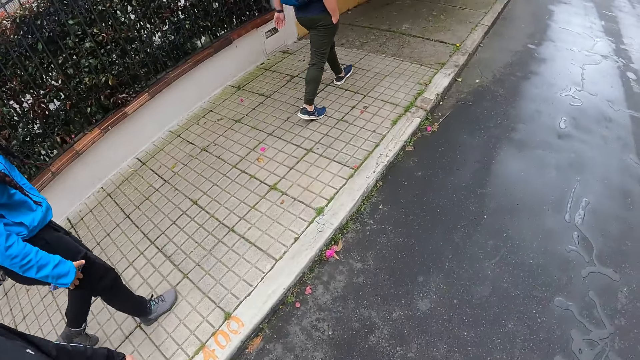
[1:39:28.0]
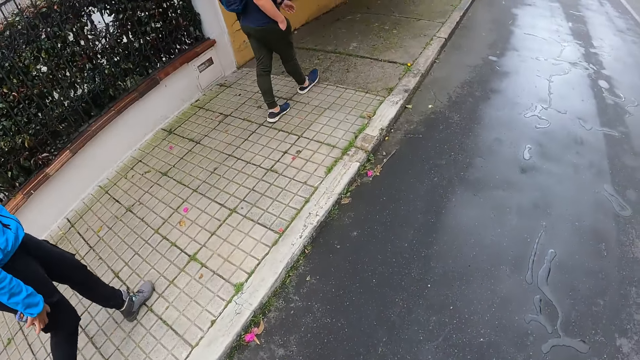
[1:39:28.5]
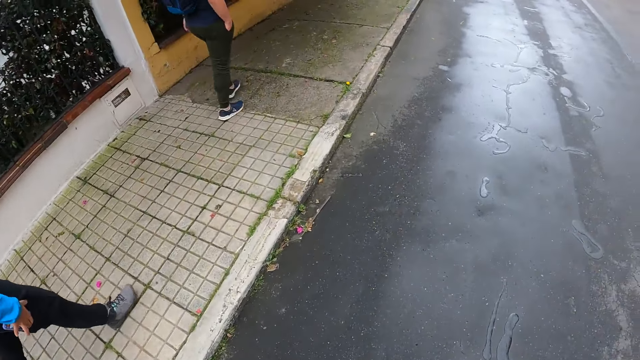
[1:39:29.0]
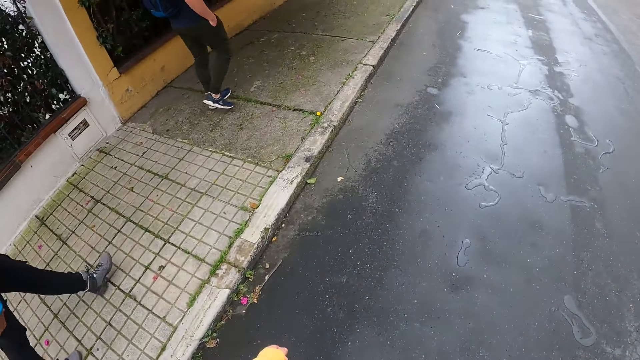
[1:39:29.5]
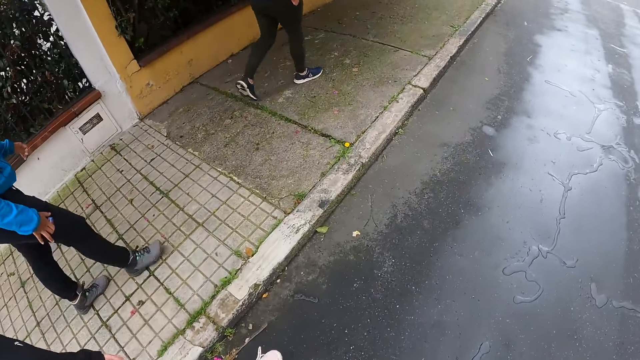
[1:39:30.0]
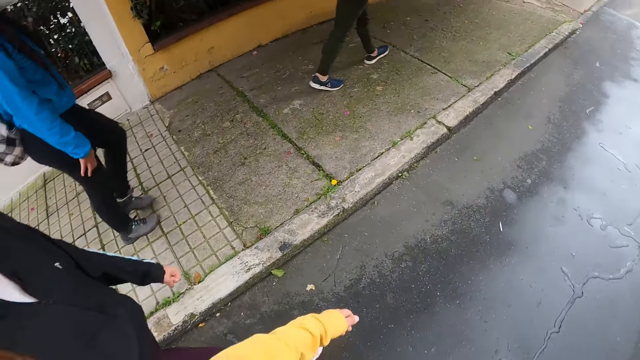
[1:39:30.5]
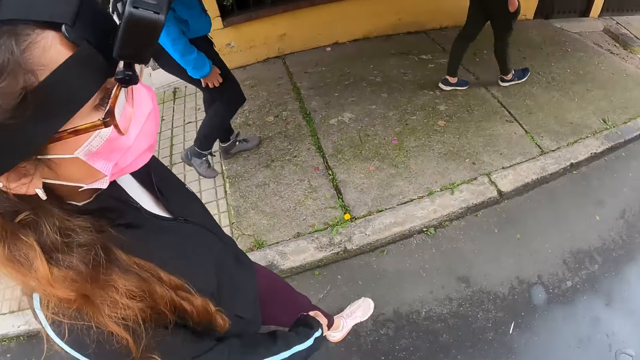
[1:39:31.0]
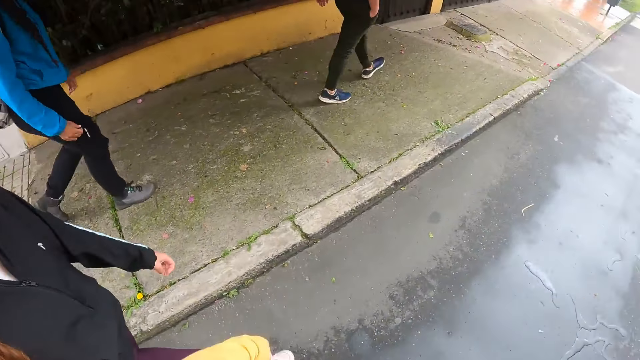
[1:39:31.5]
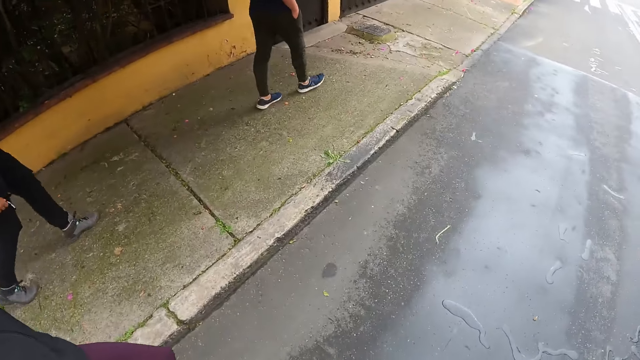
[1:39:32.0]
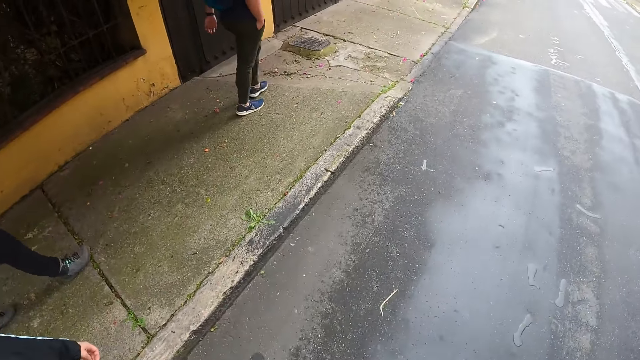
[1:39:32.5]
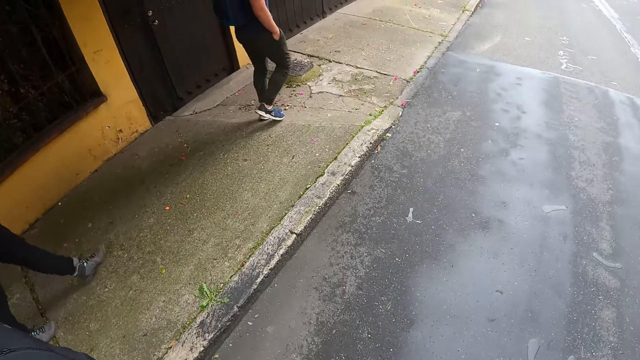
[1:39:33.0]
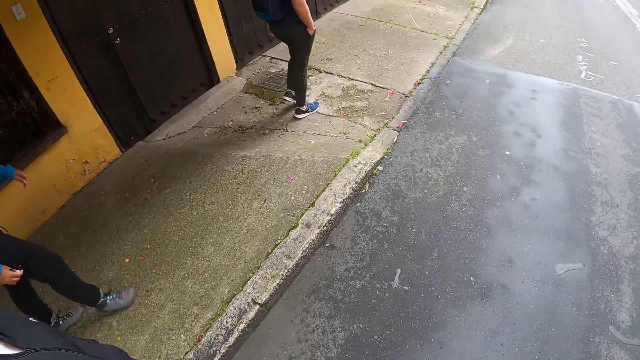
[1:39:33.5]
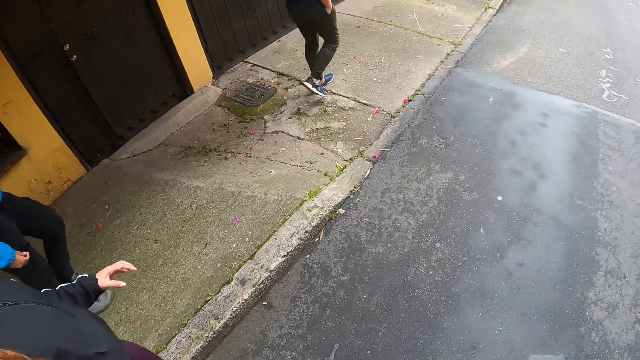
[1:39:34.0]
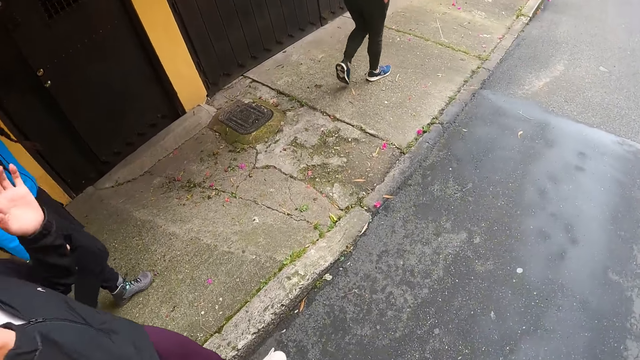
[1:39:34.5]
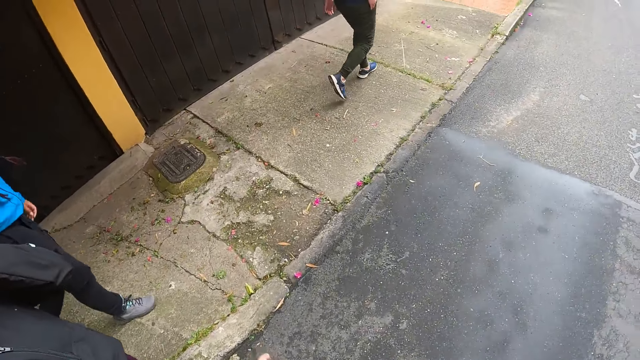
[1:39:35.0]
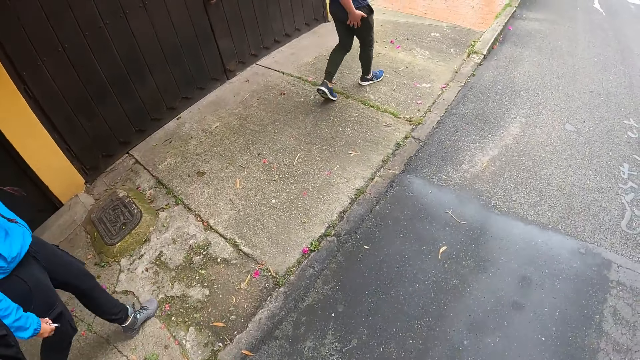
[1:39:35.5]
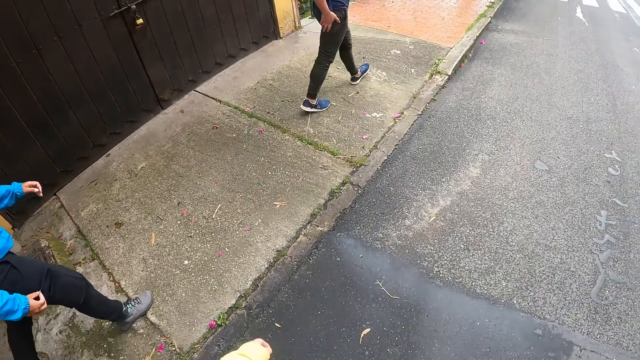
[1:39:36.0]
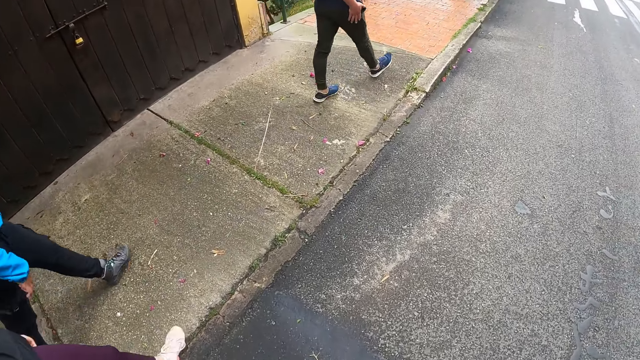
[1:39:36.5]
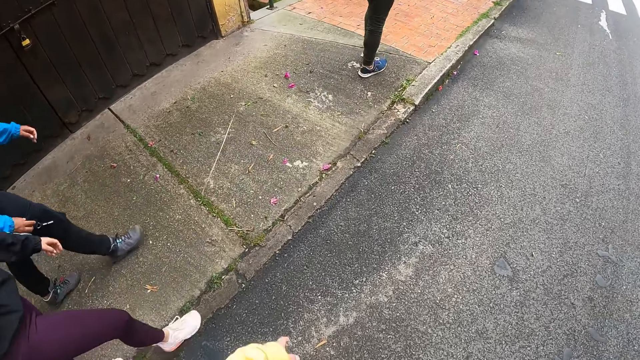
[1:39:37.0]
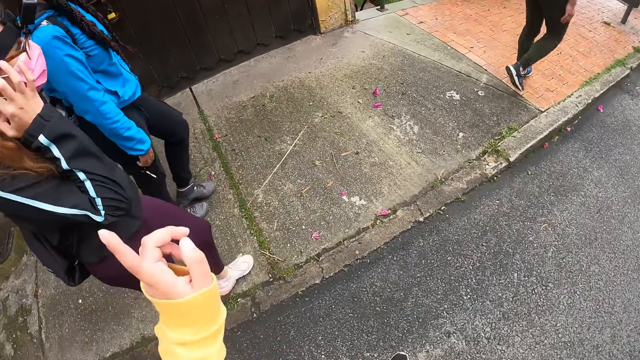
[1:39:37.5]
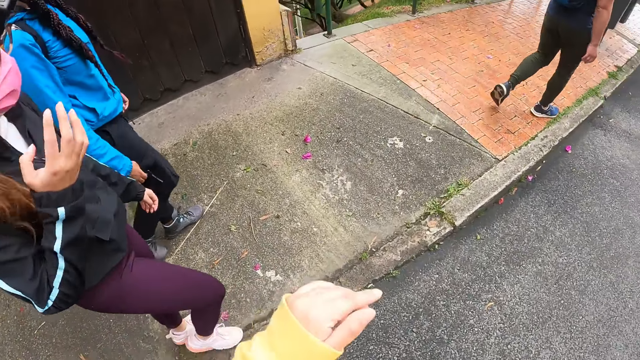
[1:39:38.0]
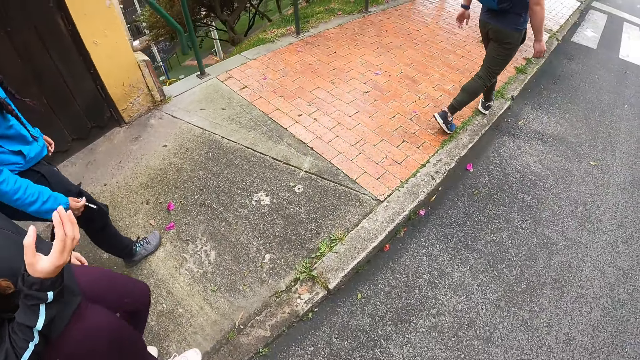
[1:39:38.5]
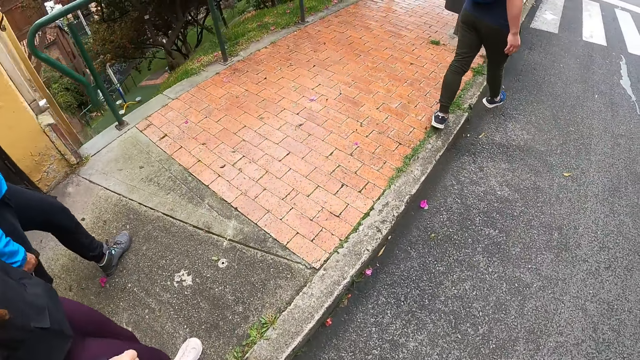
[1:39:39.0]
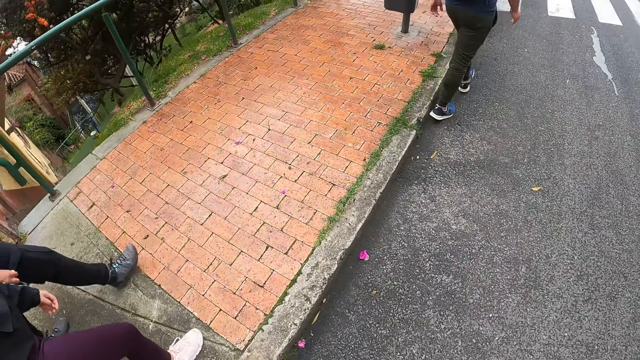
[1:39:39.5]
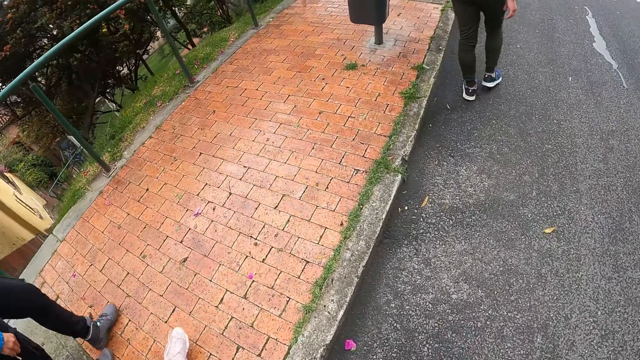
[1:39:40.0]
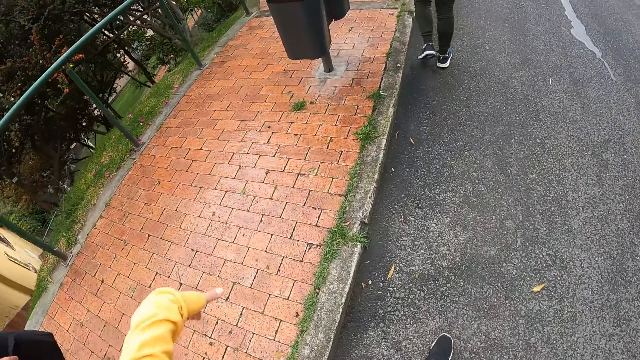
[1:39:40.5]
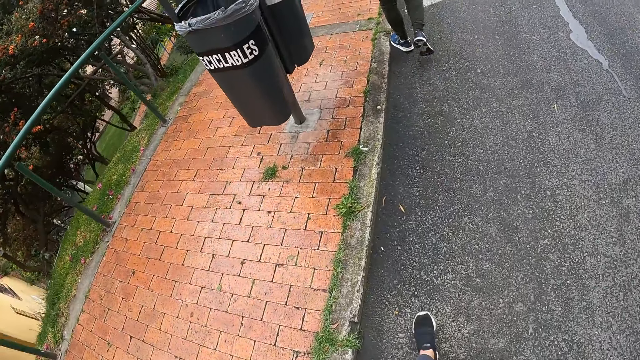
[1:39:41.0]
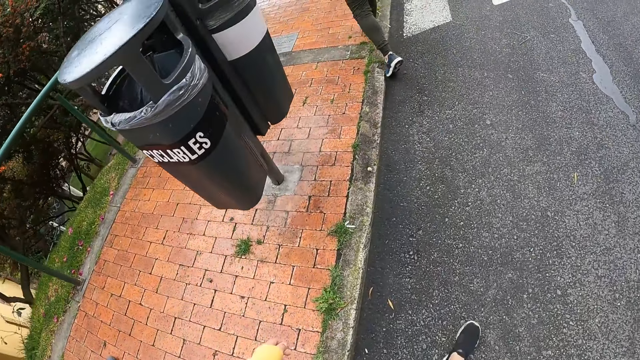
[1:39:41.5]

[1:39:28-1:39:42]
The woman puts the phone in the pocket of her trouser with her right hand. Another woman adjusts her hair with her hands. The camera wearer gesticulates her left hand. She interacts with a person.

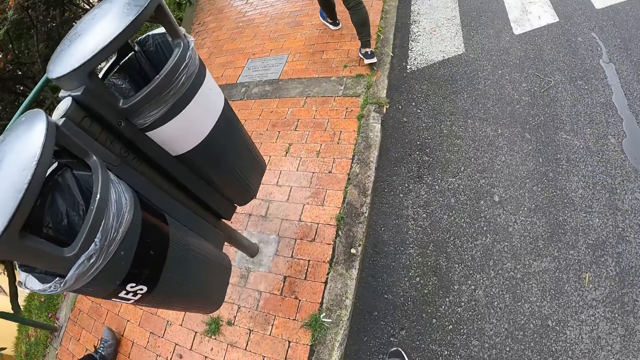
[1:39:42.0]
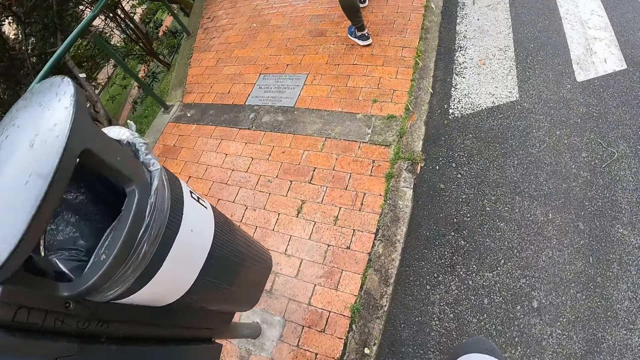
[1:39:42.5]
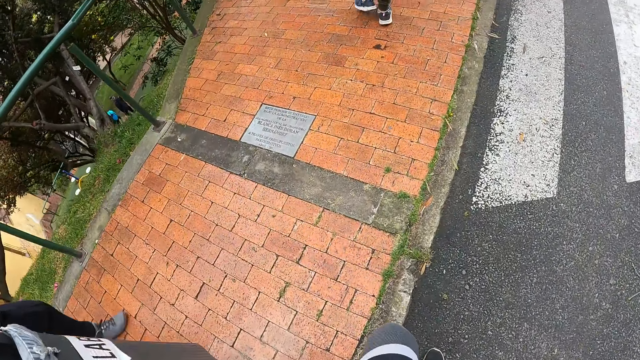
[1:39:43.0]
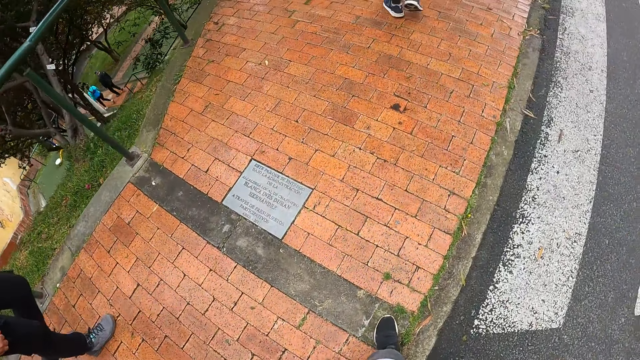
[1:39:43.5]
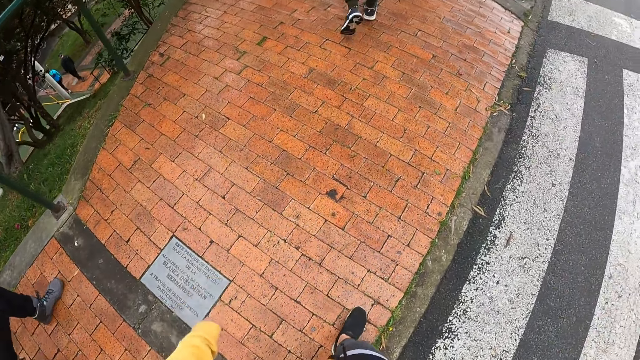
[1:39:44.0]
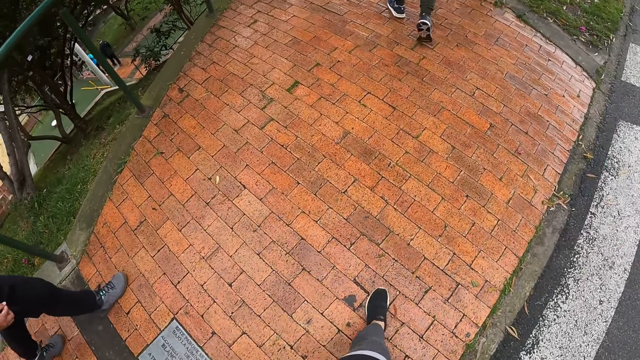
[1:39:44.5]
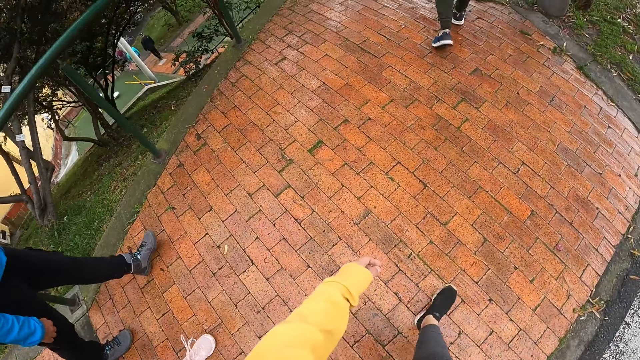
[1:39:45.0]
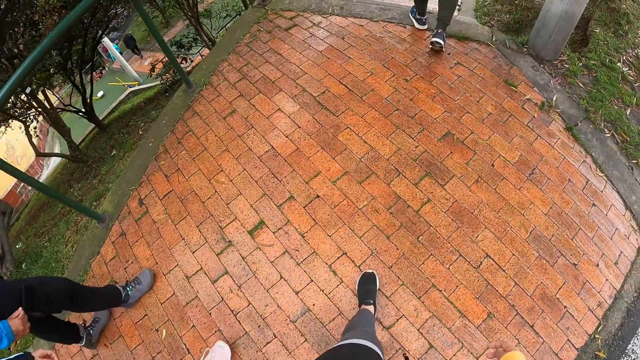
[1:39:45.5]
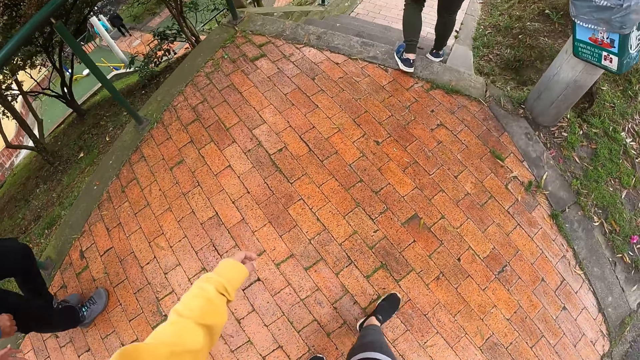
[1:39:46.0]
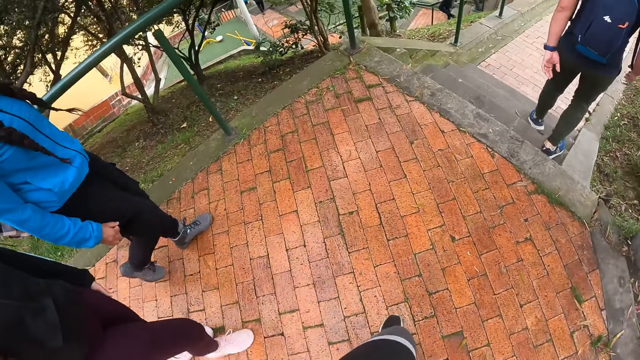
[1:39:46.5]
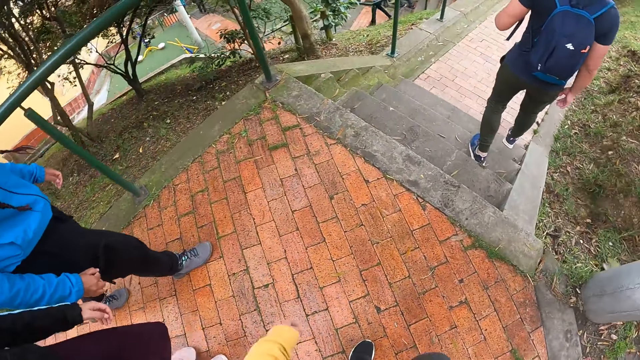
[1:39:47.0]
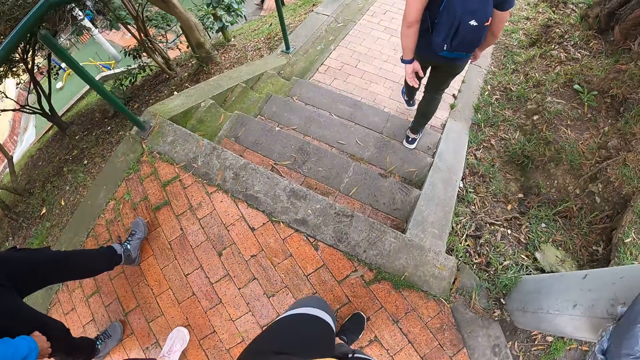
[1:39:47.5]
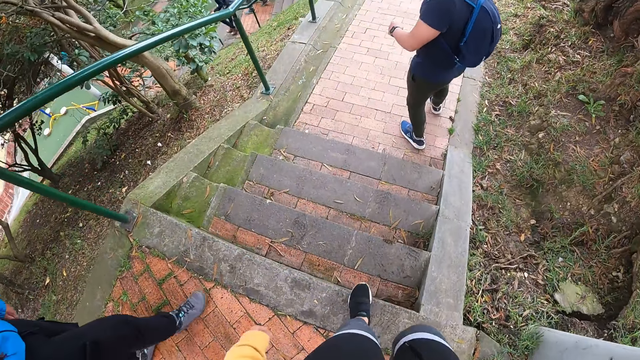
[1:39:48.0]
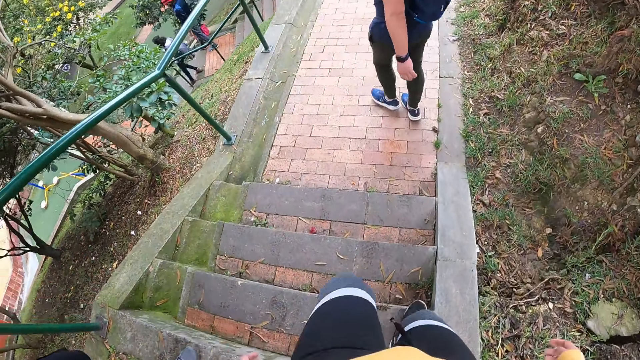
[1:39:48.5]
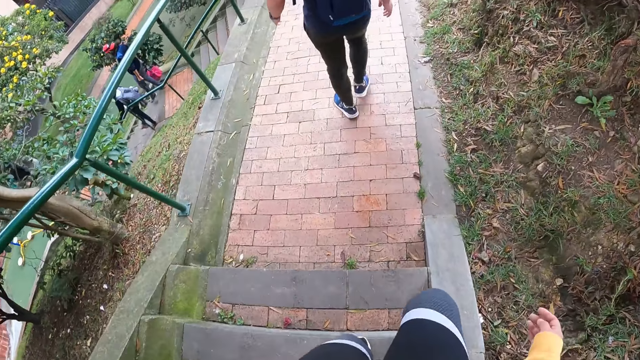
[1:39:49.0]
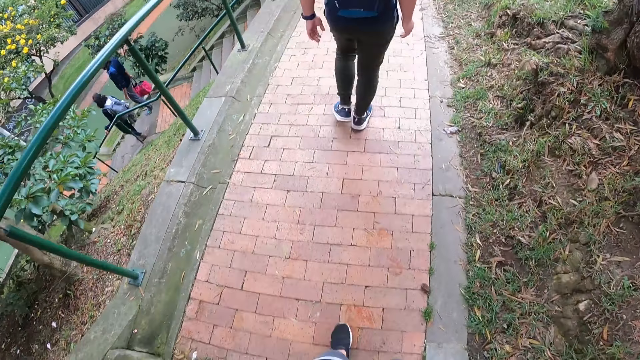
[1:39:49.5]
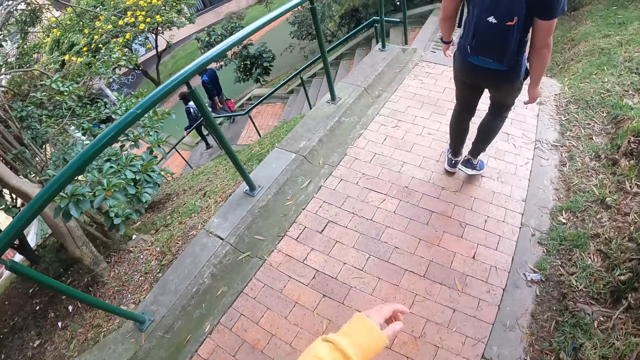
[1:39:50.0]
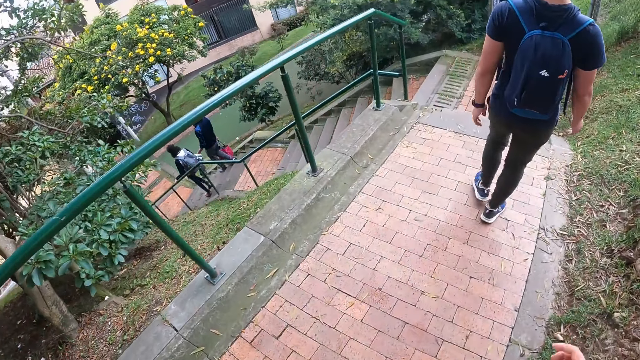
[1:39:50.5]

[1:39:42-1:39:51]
The man walks down a staircase. The camera wearer walks down the staircase.
